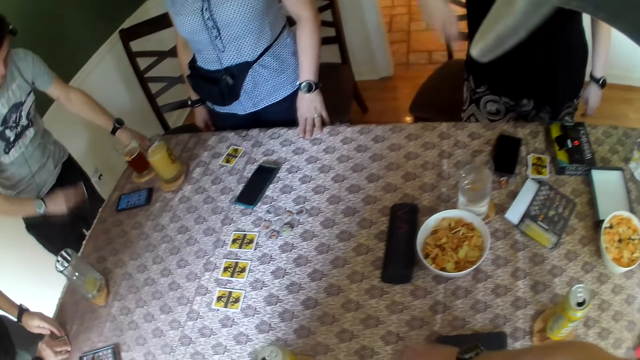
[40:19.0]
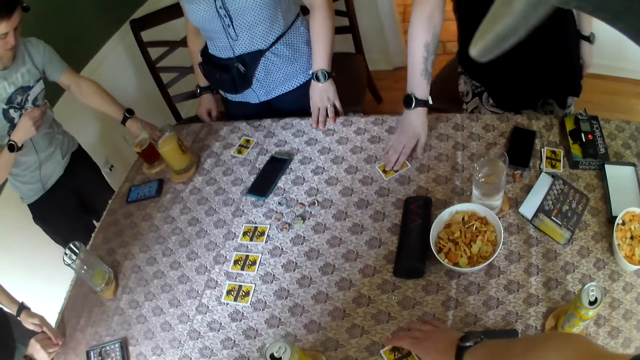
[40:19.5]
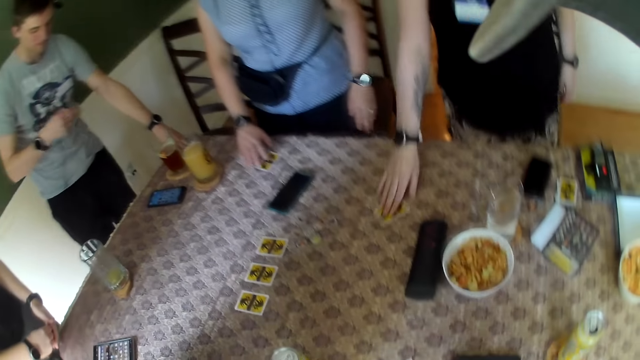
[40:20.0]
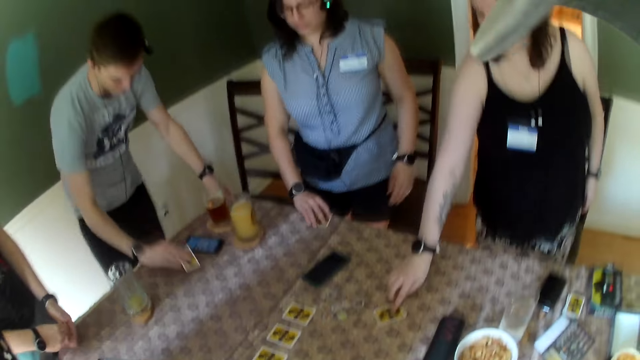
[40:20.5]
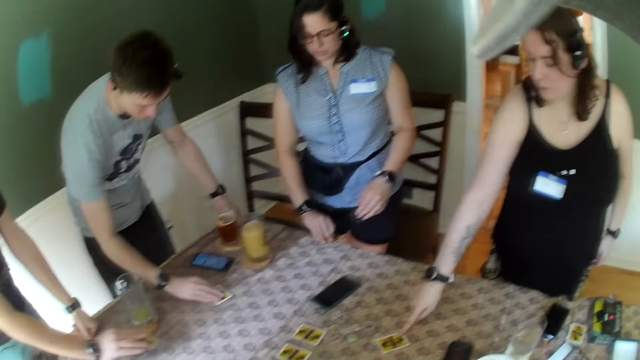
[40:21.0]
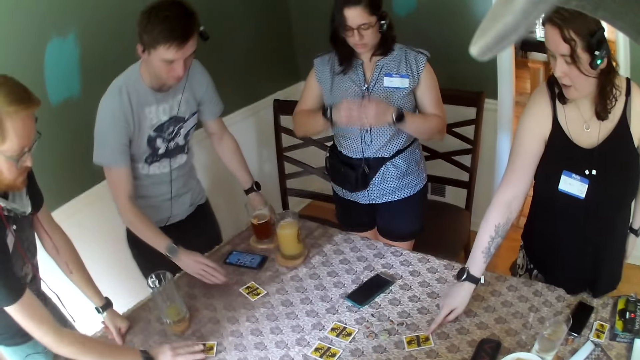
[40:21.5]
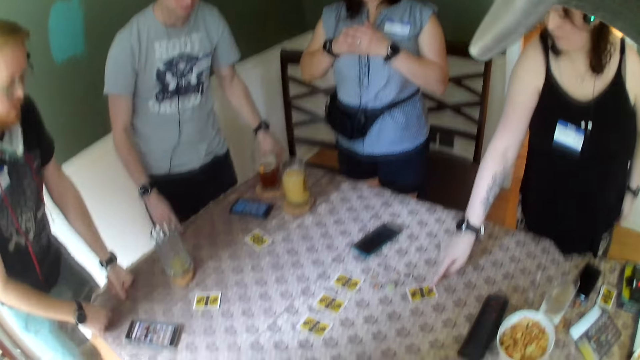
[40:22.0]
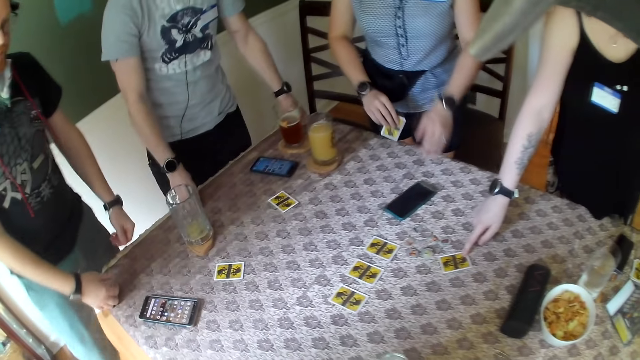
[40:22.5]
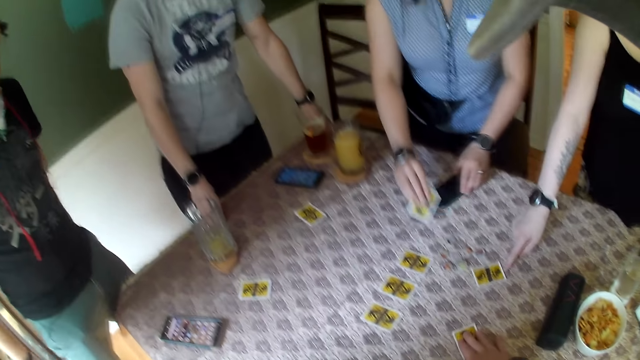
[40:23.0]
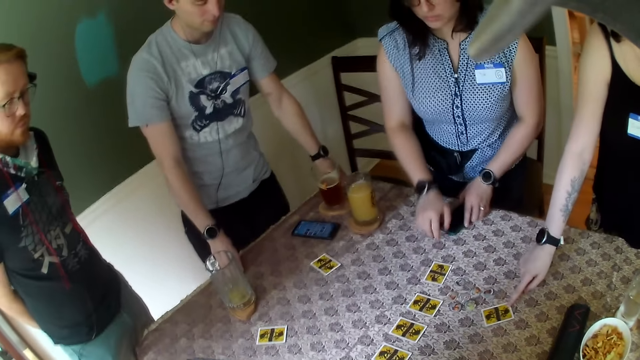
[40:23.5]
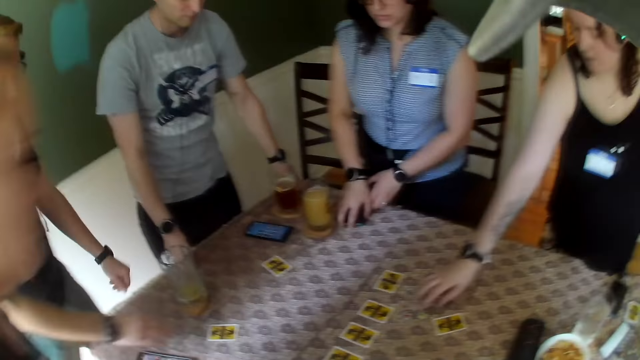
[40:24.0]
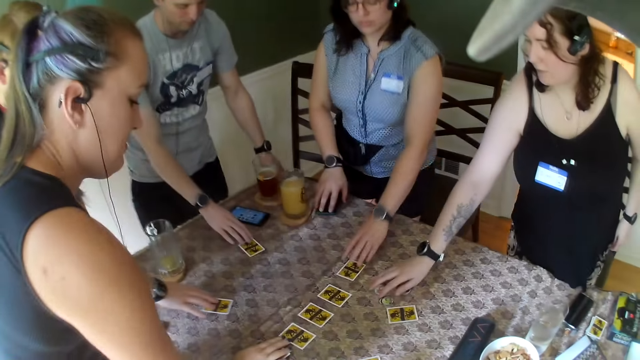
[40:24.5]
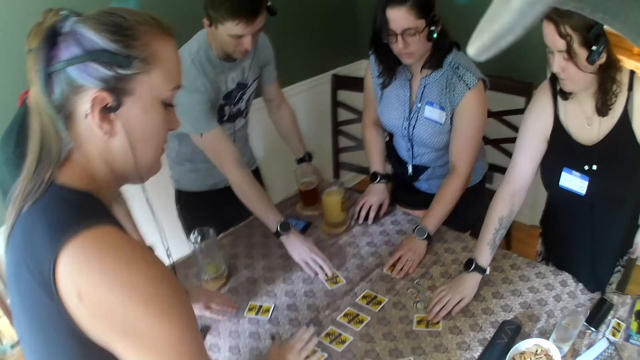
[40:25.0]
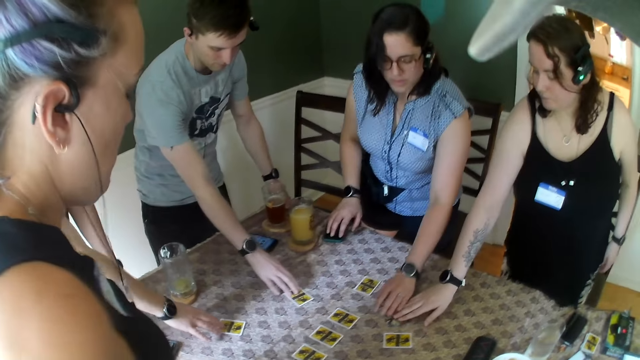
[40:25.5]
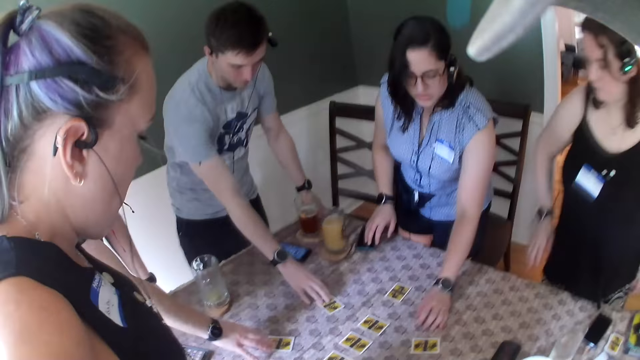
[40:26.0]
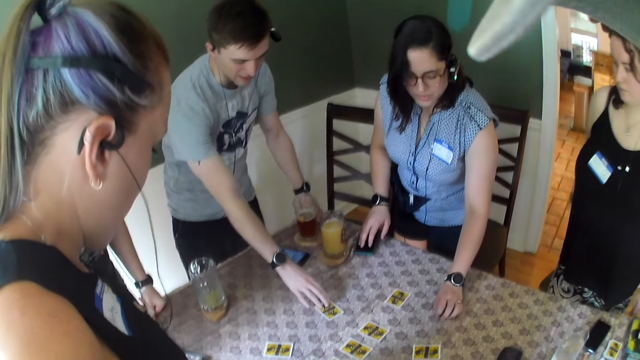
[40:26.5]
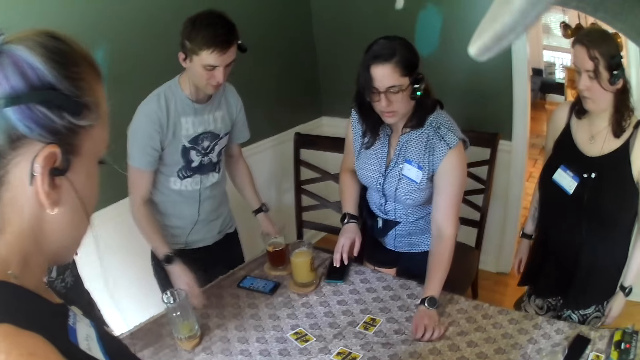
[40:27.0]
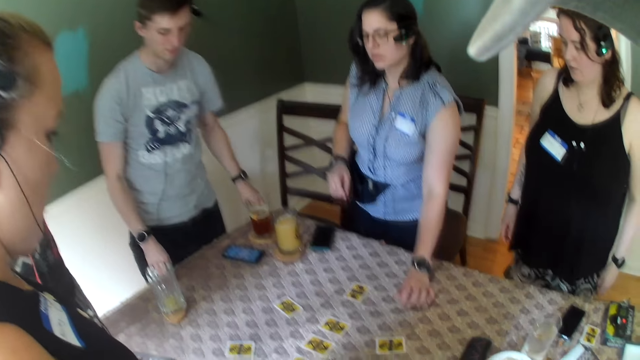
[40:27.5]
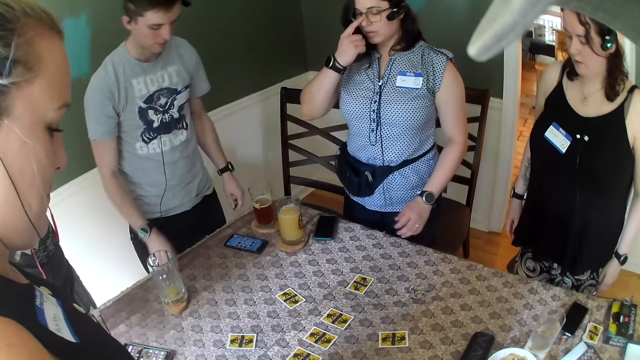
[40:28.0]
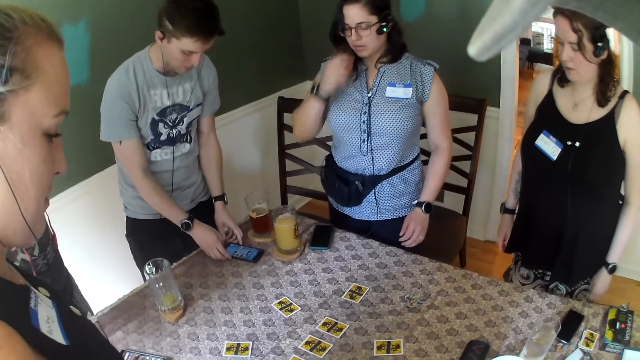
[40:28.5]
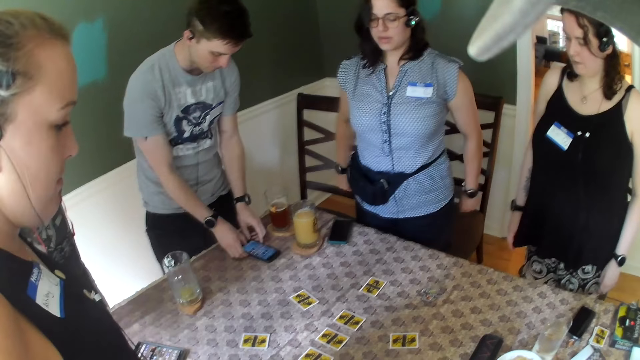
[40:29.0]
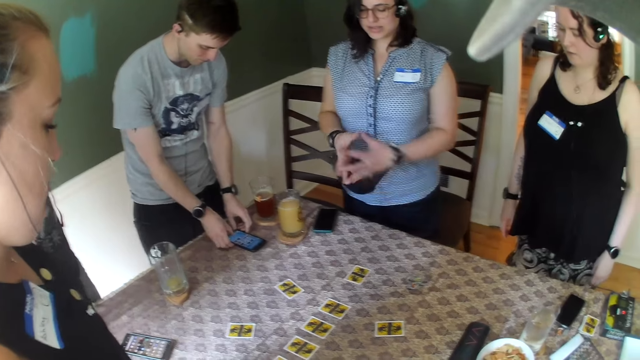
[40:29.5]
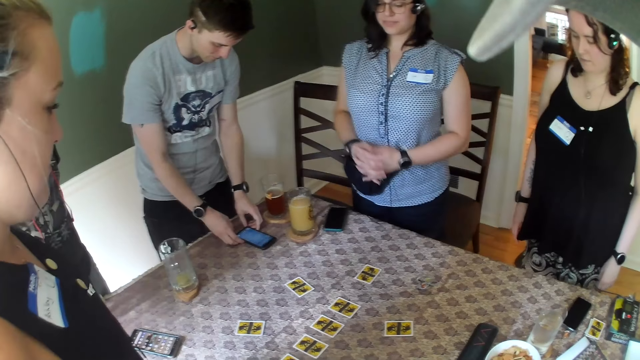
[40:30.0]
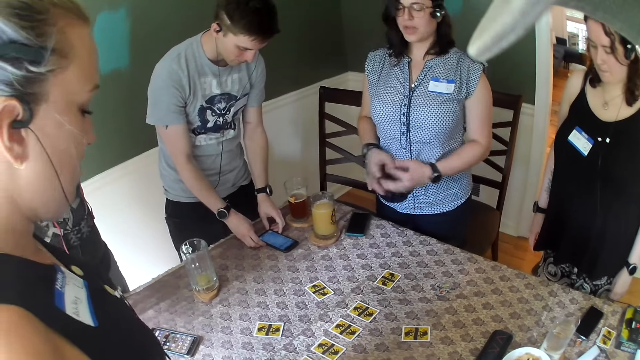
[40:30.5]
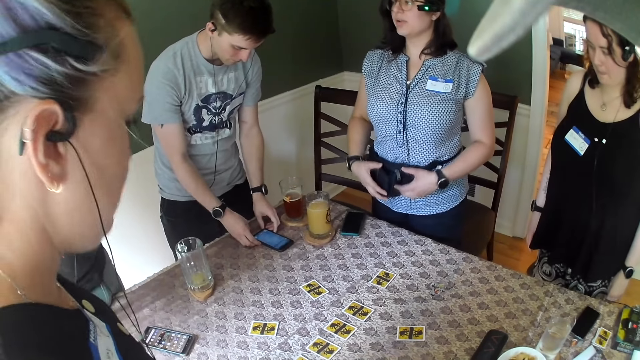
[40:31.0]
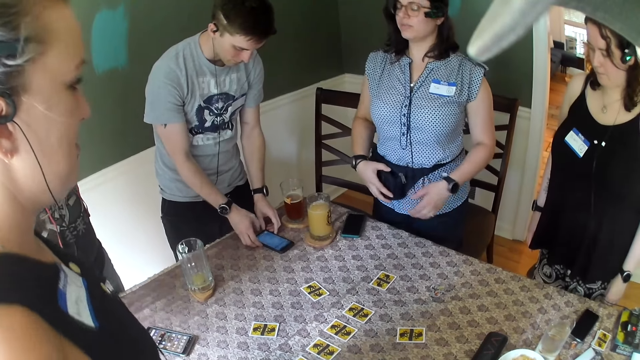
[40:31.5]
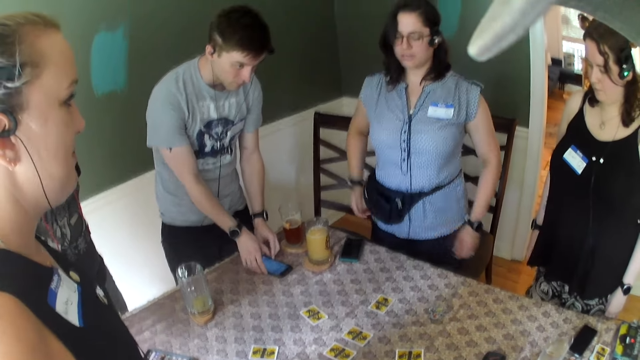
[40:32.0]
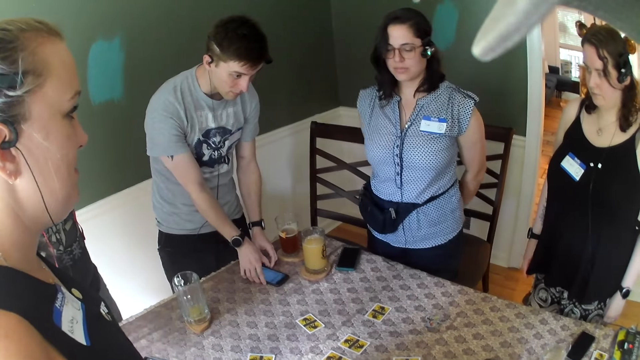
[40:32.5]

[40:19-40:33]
The woman places the card on the table with her right hand. The camera wearer touches a card on the table. Another woman picks a card from the table with her right hand. The man places a card in his right hand on the table. The other woman holds a phone with her left hand. The camera wearer pushes the card towards the middle of the table. The other woman places the card on the table with her right hand. The man operates his phone with both hands.

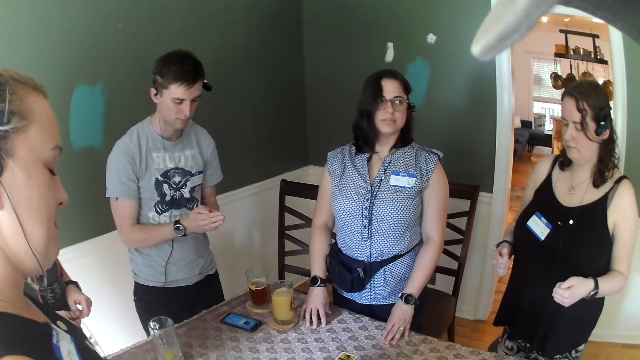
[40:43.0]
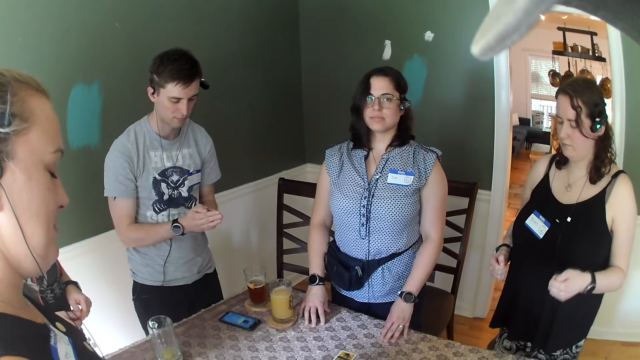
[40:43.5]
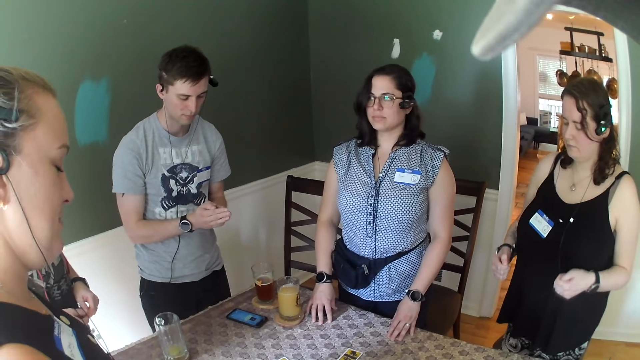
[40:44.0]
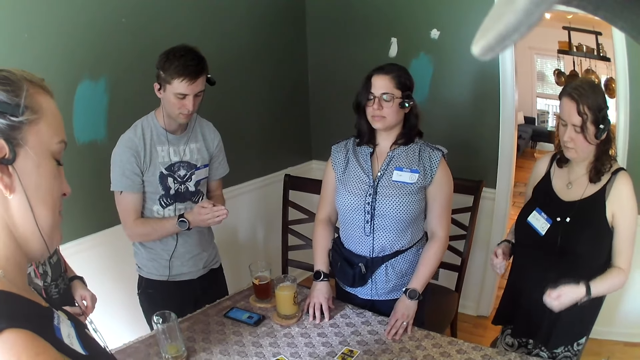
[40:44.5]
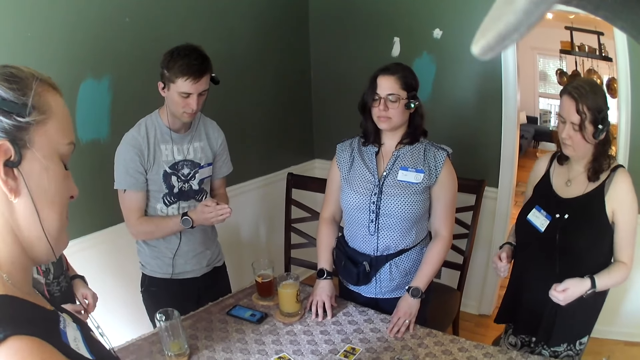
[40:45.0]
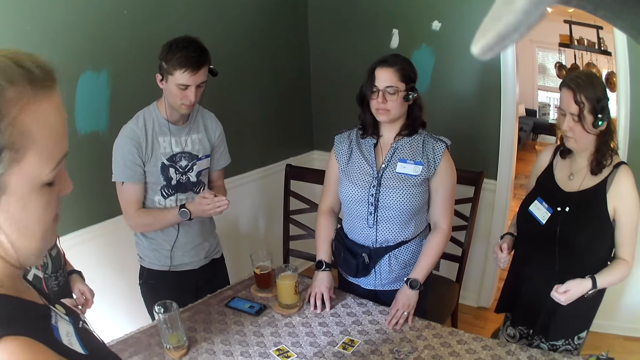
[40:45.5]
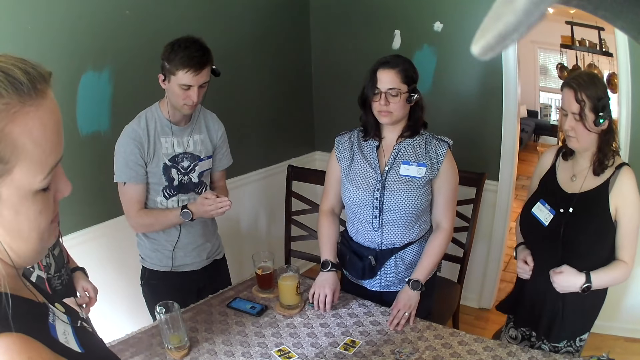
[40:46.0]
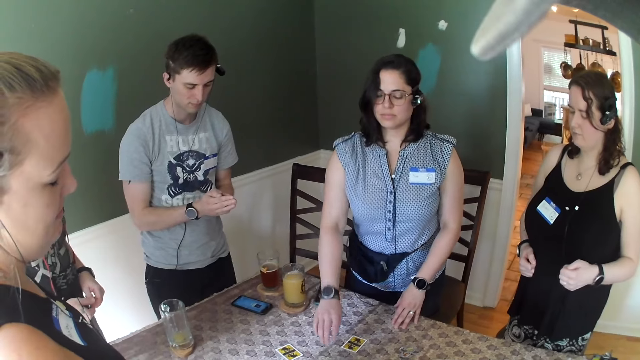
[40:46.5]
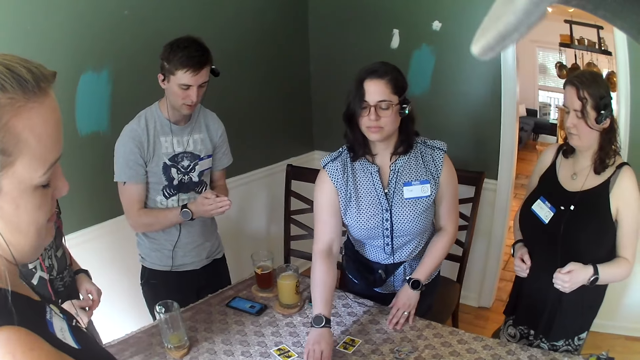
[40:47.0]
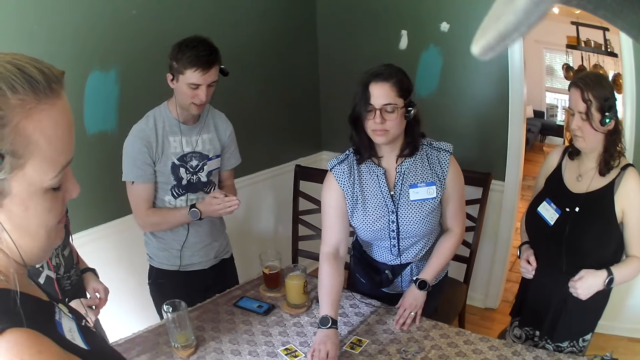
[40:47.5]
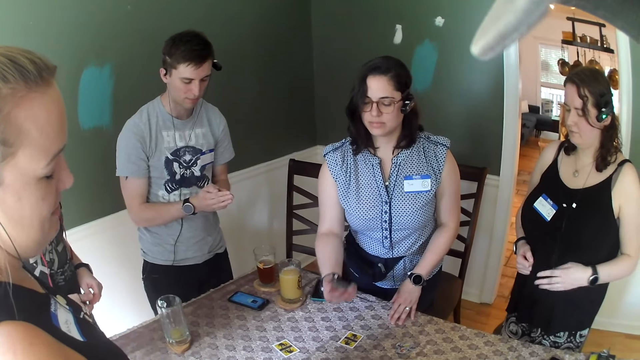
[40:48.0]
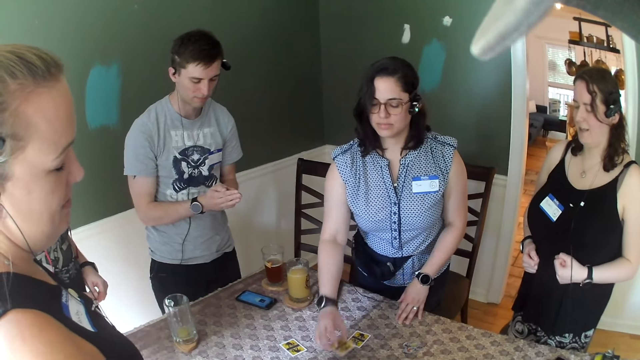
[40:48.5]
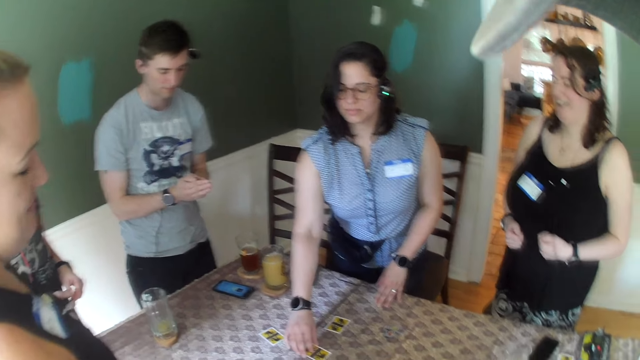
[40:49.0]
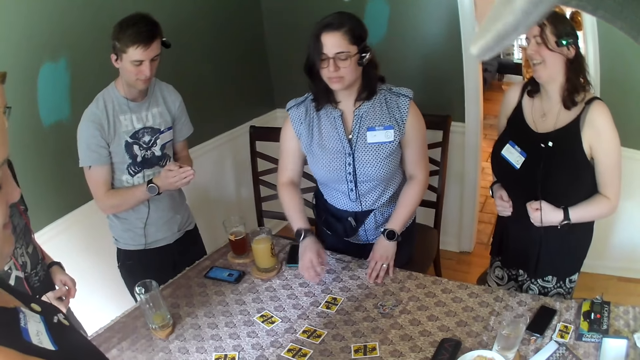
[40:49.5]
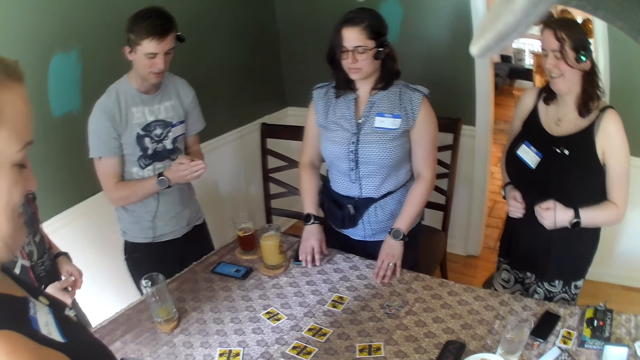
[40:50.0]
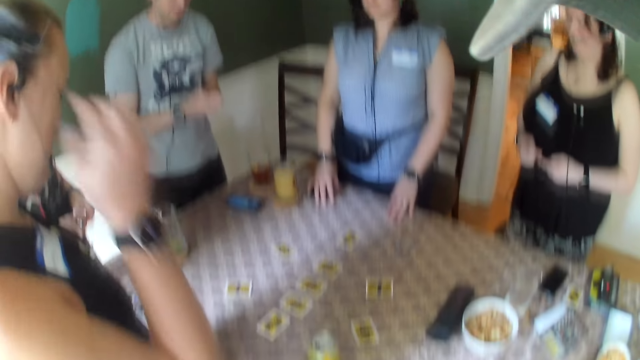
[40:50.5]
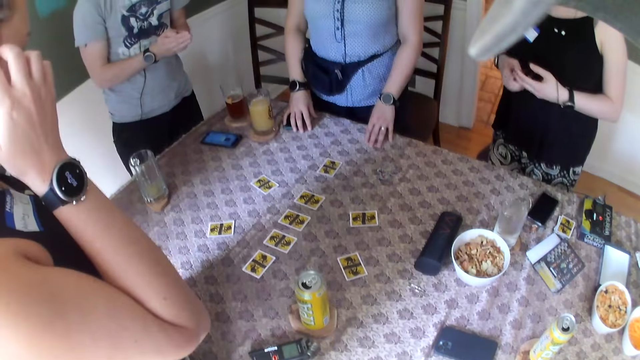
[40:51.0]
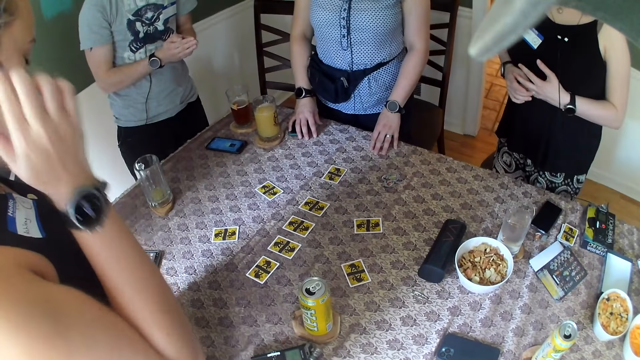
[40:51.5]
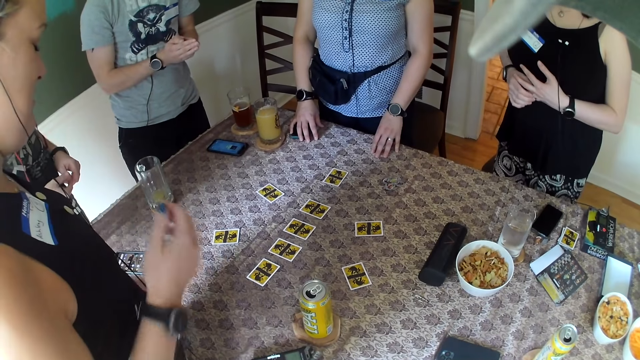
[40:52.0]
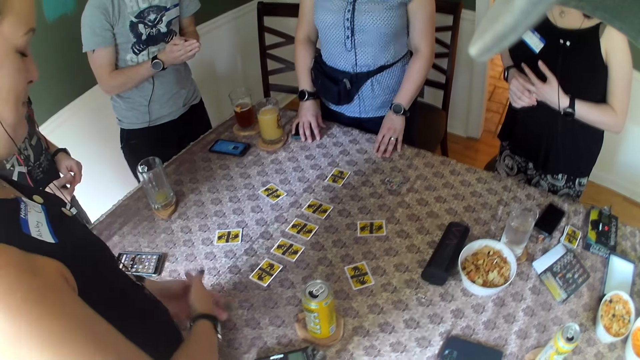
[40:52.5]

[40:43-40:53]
The woman takes a card from the center of a table with her right hand. She drops the card at the center of the table with her right hand. The camera wearer puts the card on the table.
